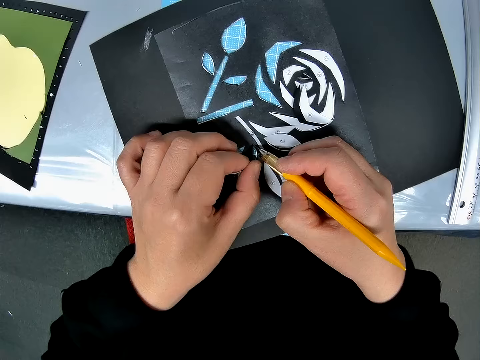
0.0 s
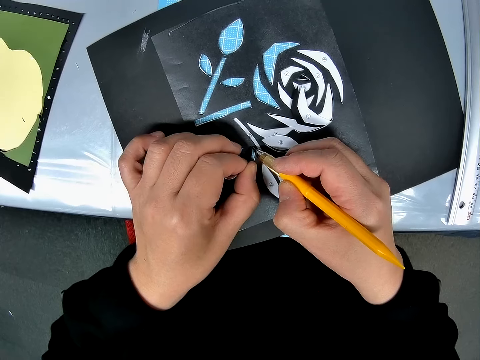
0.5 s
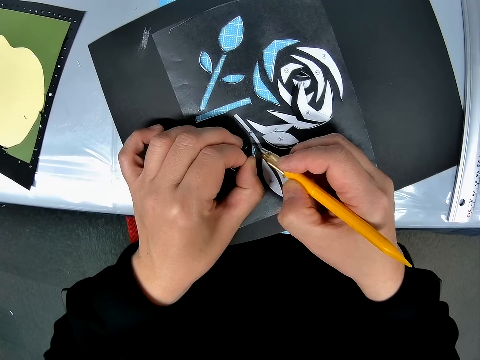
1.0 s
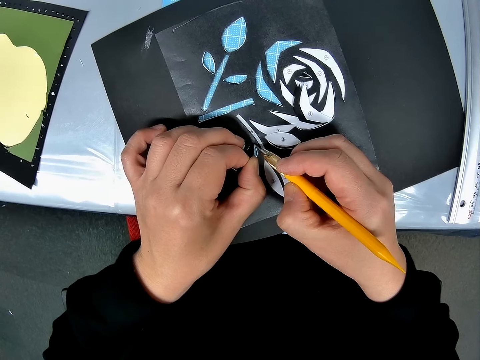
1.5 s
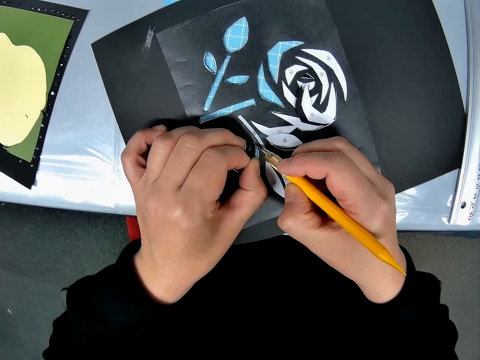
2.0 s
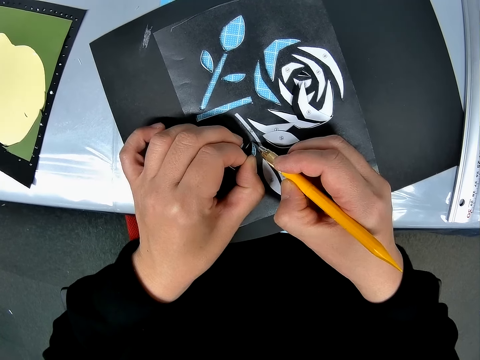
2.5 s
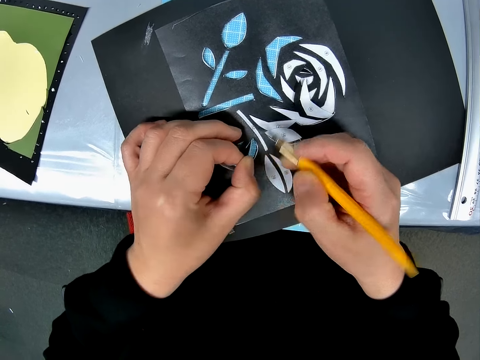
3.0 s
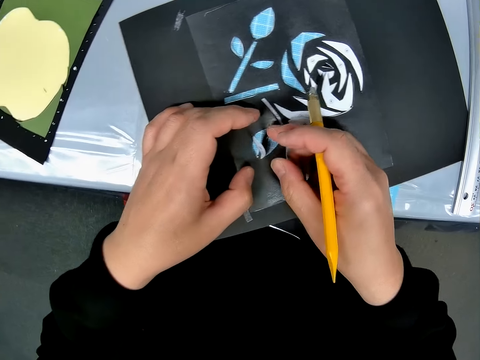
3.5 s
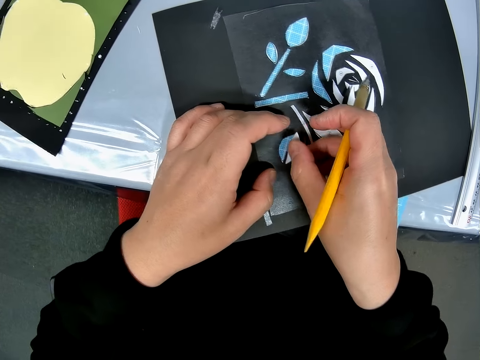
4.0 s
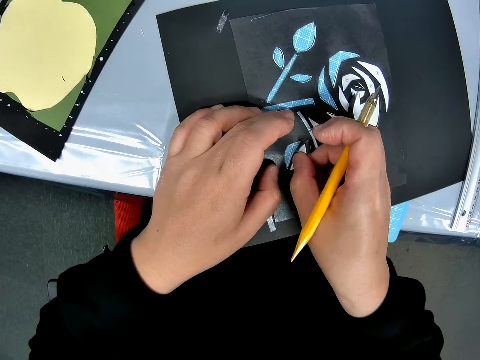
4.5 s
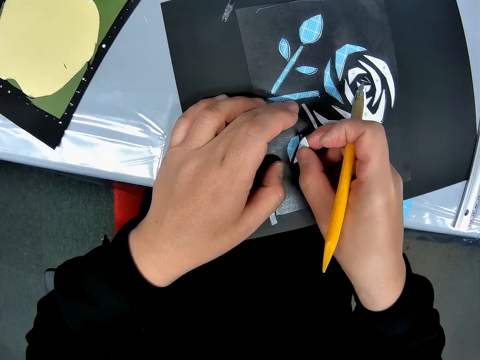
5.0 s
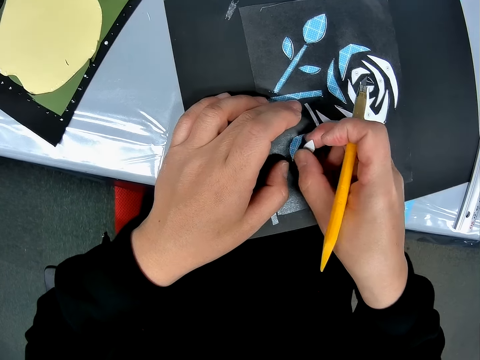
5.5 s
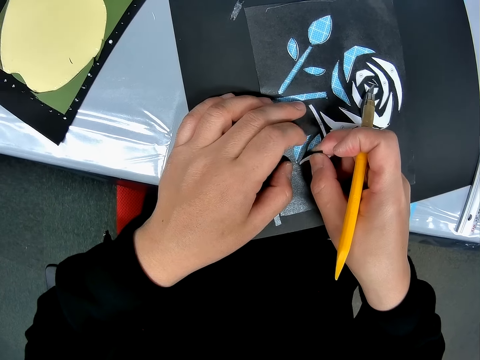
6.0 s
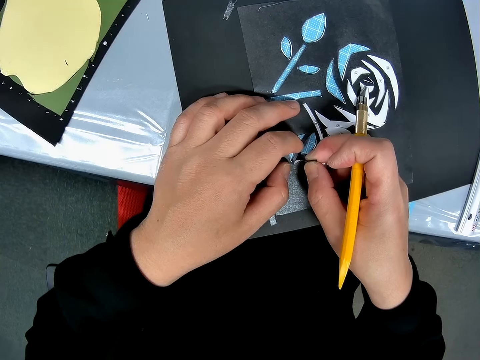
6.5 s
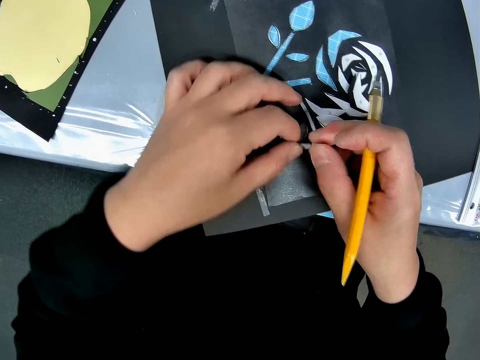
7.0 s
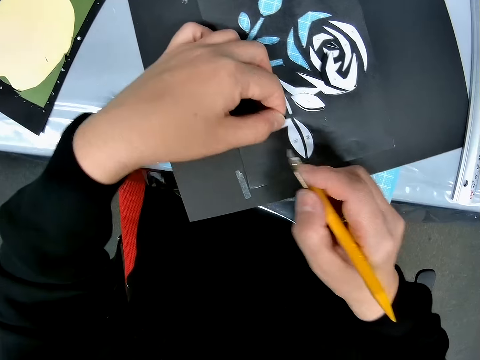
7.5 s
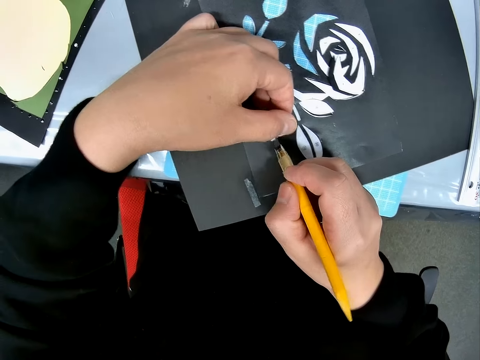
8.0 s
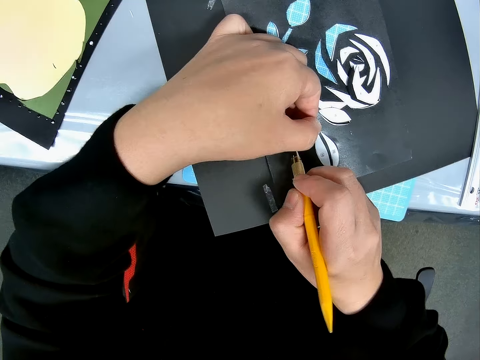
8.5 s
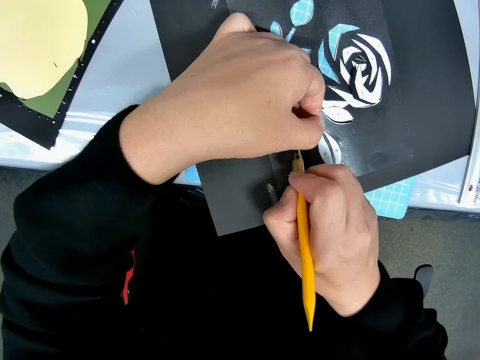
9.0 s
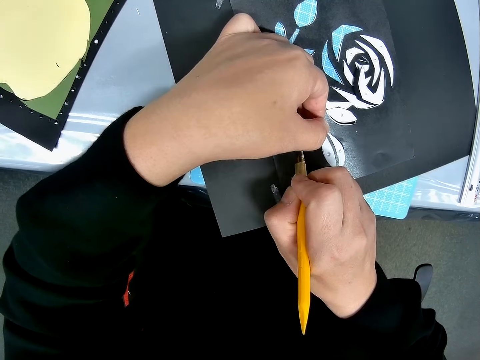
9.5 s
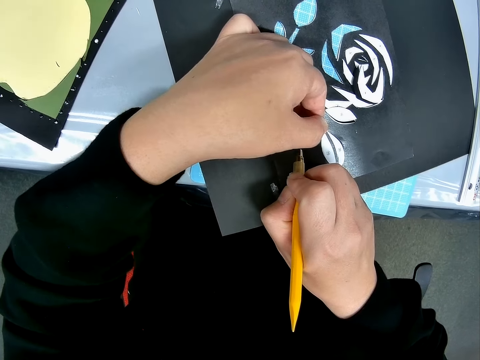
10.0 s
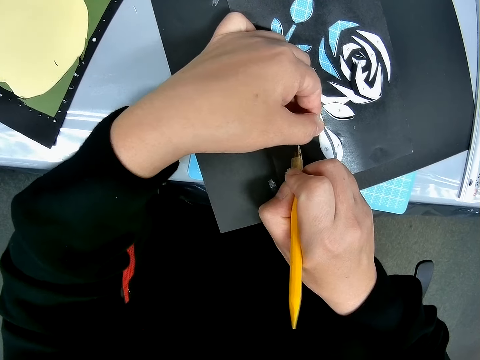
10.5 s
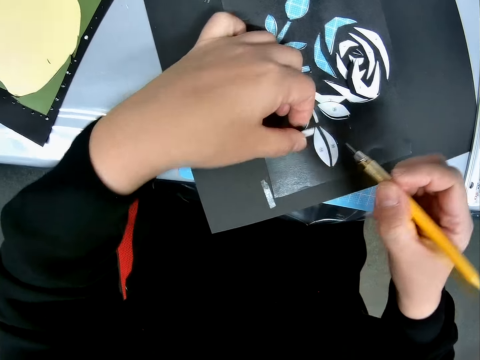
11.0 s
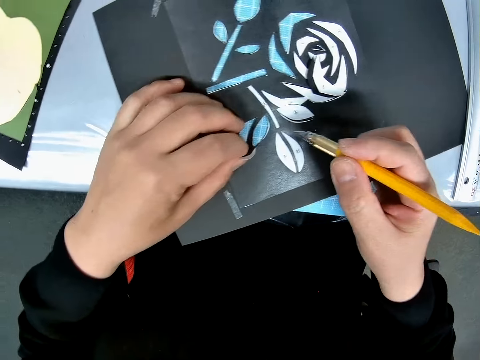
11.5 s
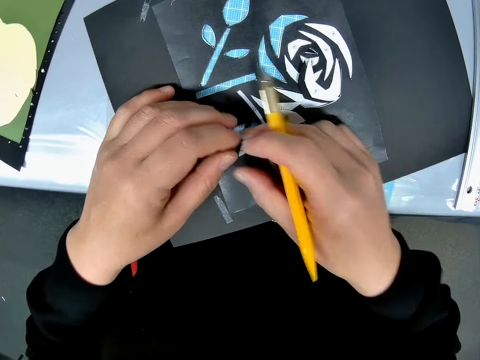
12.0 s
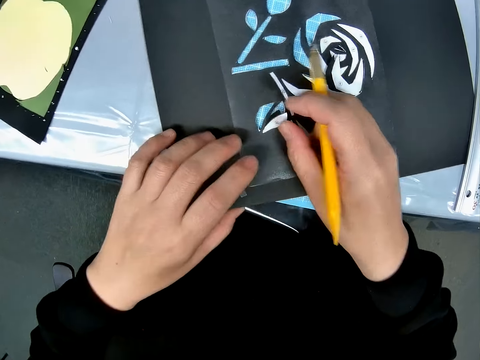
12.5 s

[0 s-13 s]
The camera wearer cuts out pieces from double craft sheets with a pen cutter on a cutting sheet on a table. He holds a piece of paper and stares at the paper. He pulls the pieces with his right hand. He picks up the piece of paper. He cuts the pieces from the double craft sheets with the pen cutter.

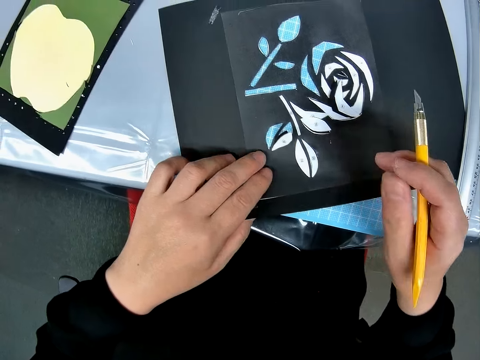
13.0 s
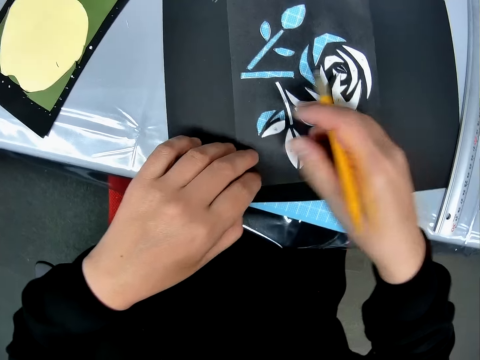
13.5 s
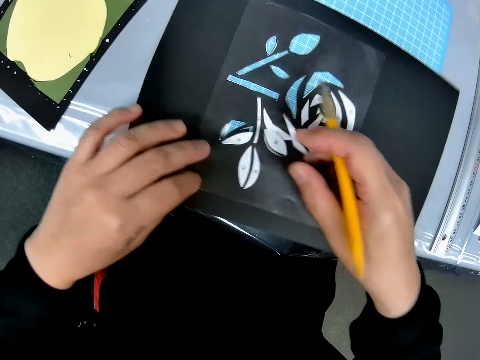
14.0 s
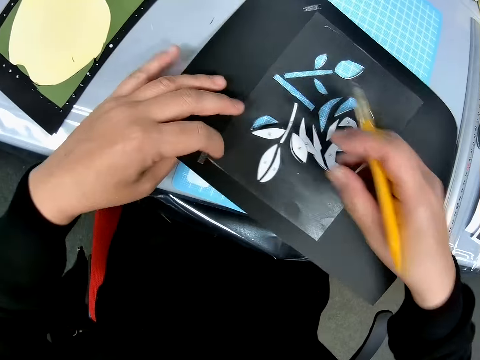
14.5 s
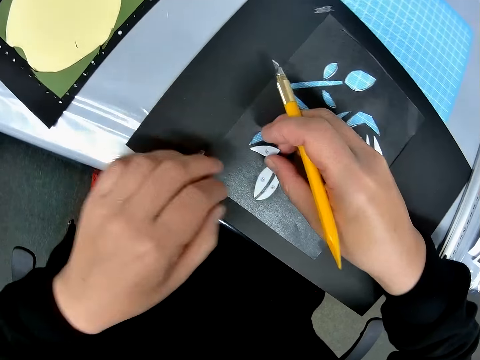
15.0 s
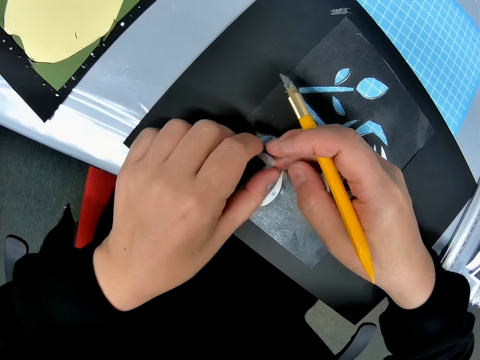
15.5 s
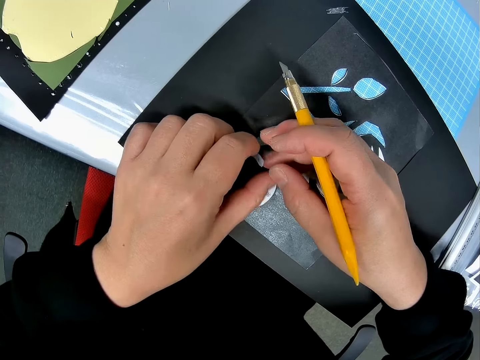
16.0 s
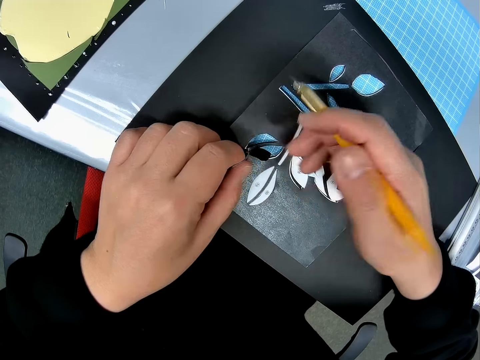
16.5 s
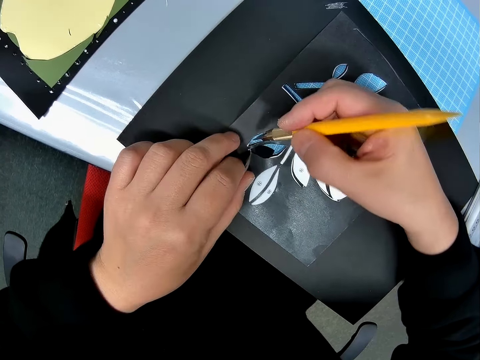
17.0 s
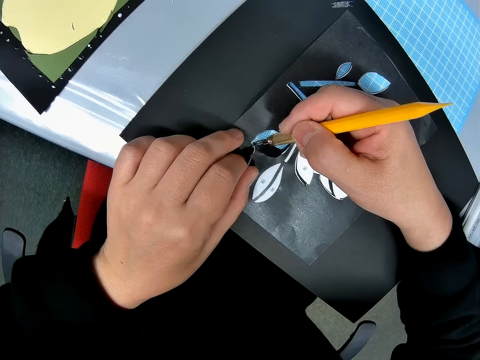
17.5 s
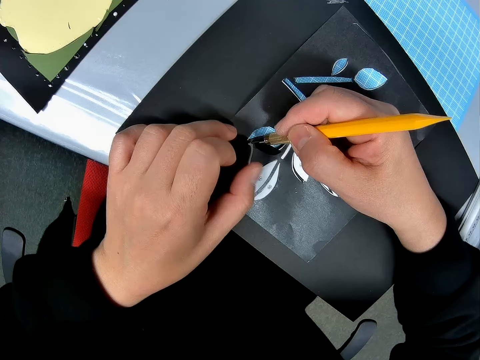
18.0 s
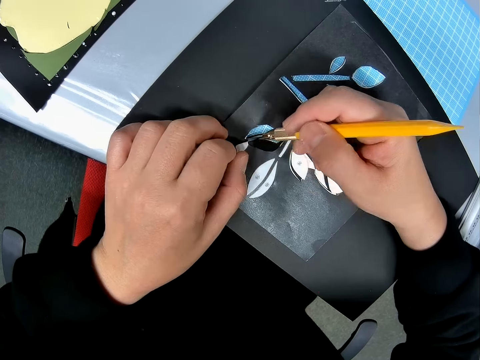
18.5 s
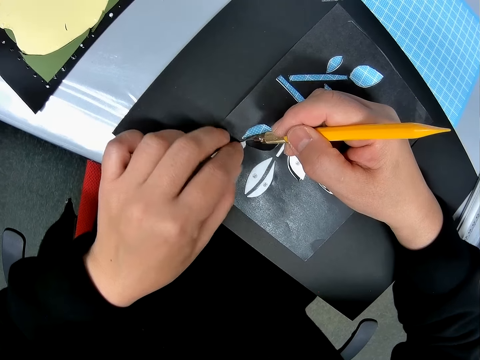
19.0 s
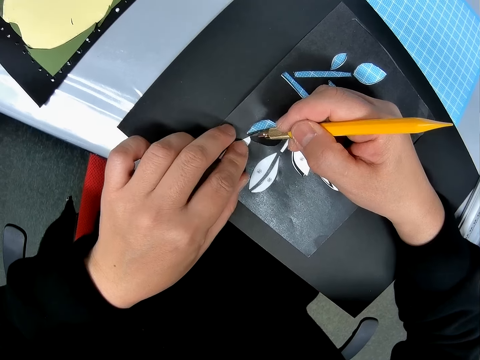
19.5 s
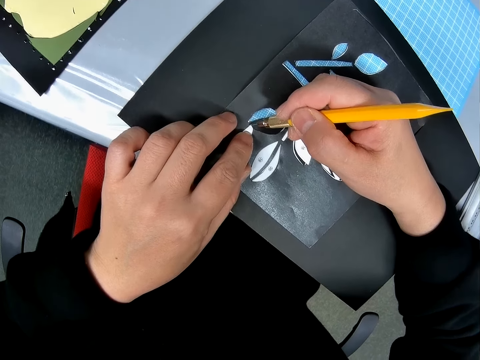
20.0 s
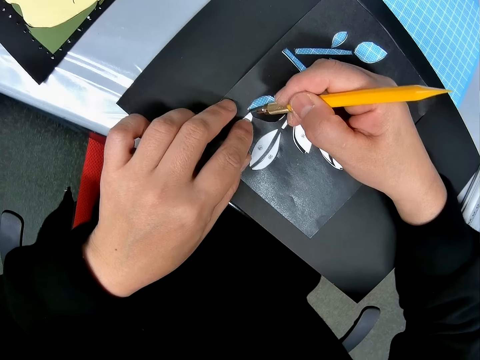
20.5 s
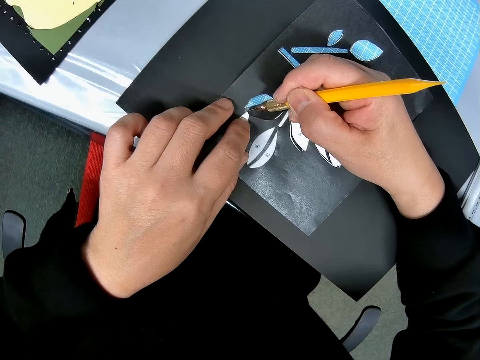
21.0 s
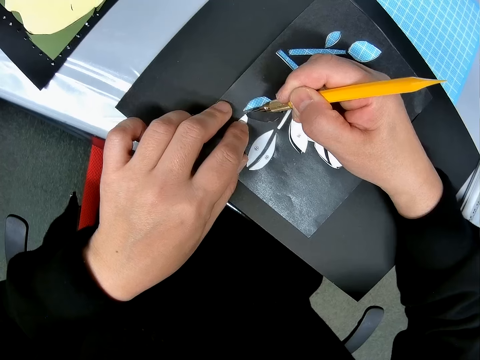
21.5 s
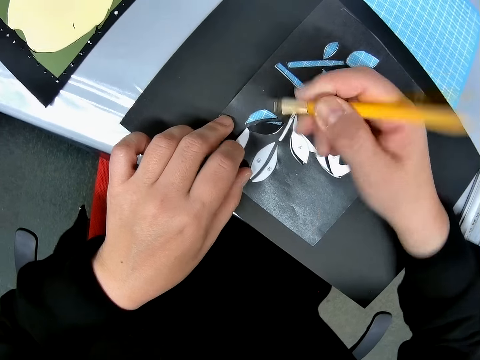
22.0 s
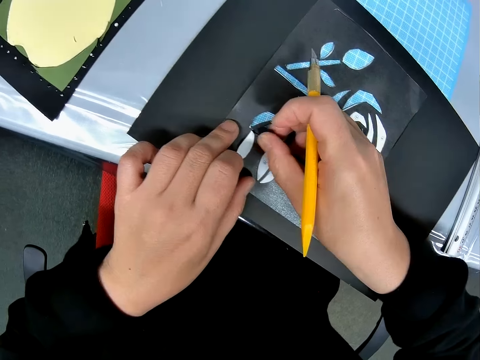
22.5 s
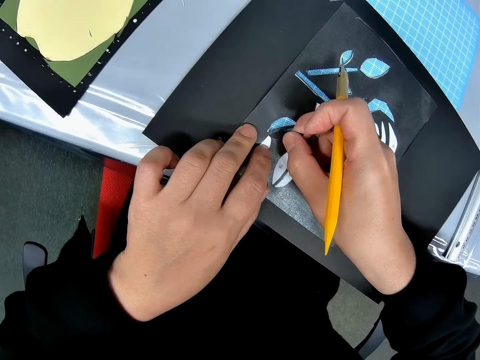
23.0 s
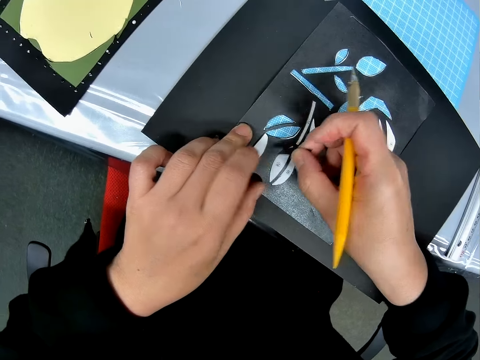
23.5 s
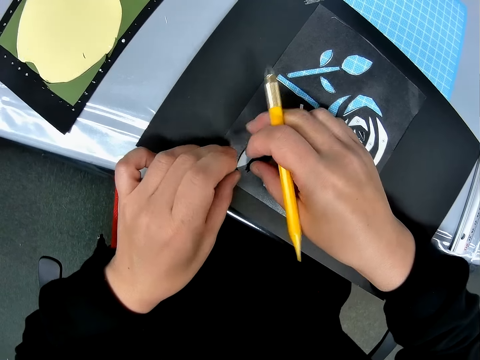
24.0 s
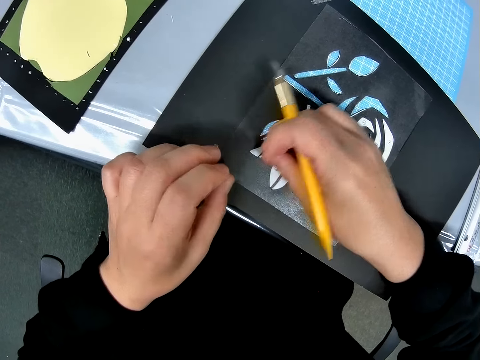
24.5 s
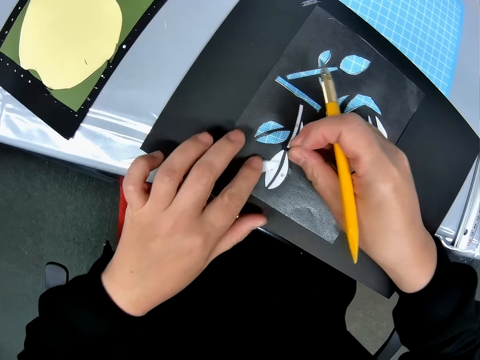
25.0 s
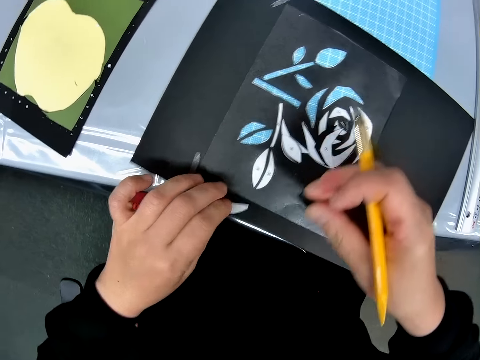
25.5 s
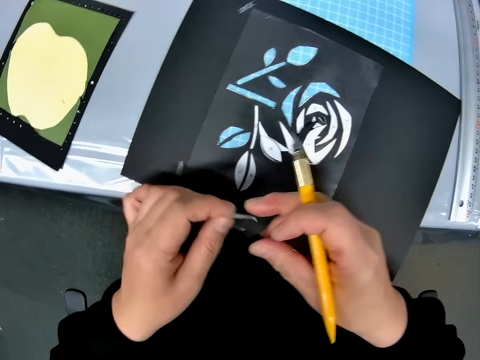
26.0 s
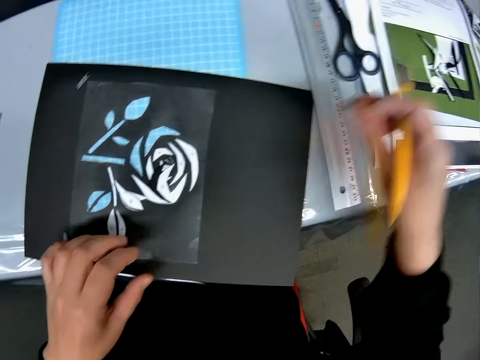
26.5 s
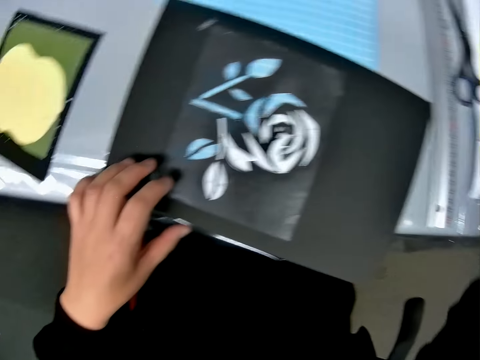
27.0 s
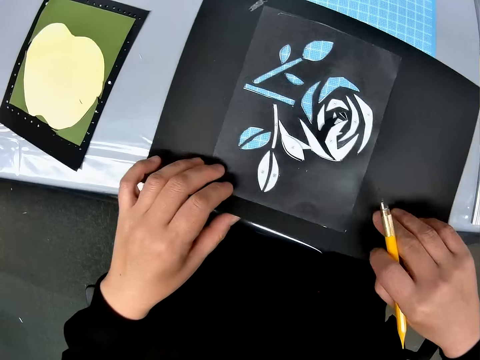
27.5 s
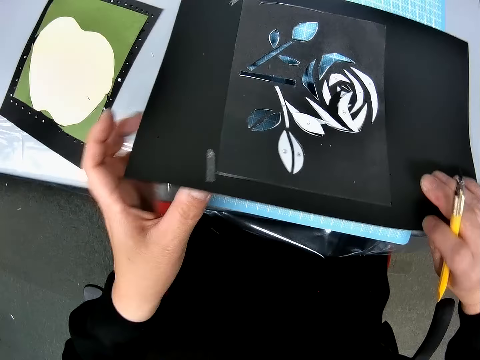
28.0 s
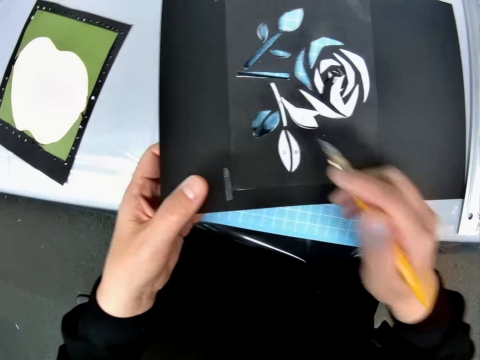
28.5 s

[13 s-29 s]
The camera wearer shifts the craft sheets on the cutting sheet. He turns the paper round. He detaches the pieces with his right hand. He cuts the pieces from the double craft sheets with the pen cutter. He detaches the pieces with his right hand, picks up the pieces from the craft sheets, places the pieces on a pile of papers on the table, and lifts the craft sheets.
